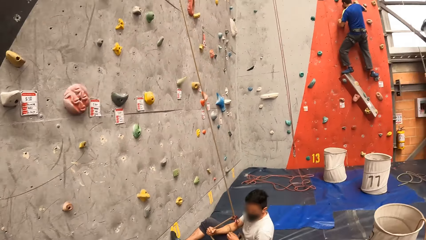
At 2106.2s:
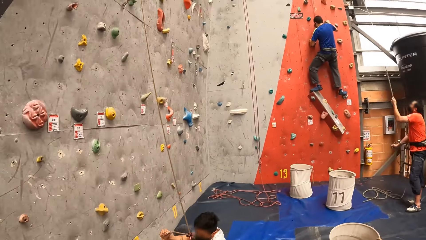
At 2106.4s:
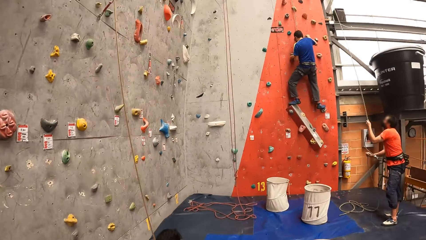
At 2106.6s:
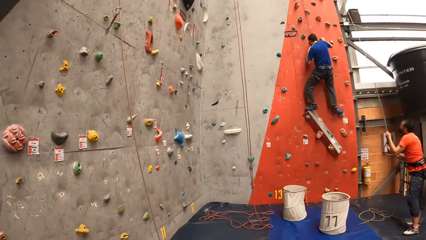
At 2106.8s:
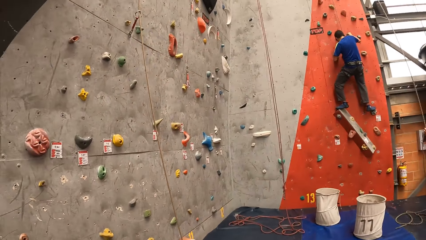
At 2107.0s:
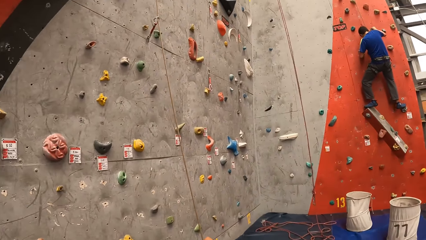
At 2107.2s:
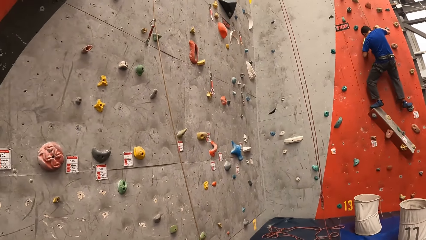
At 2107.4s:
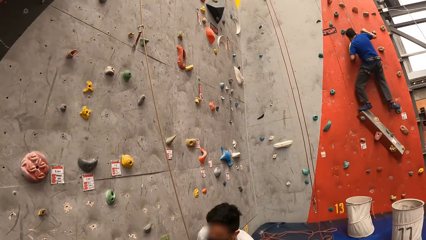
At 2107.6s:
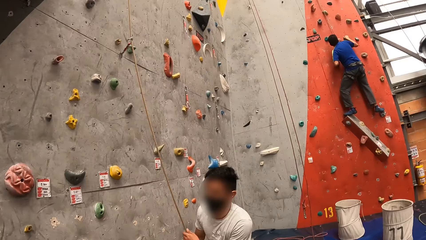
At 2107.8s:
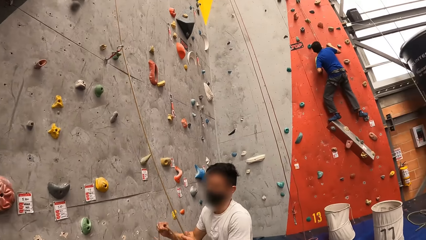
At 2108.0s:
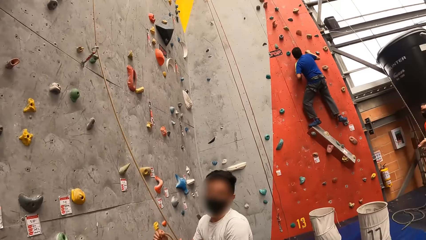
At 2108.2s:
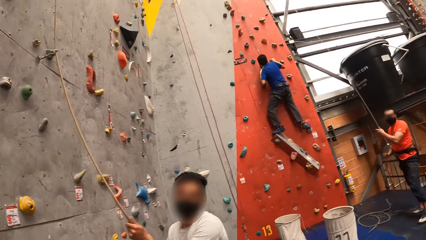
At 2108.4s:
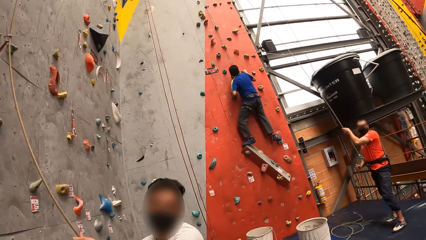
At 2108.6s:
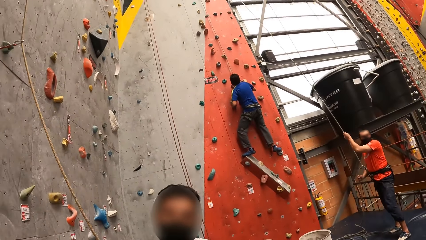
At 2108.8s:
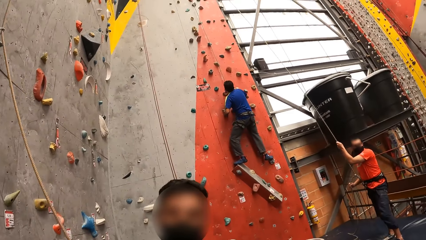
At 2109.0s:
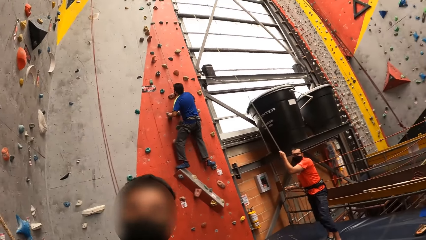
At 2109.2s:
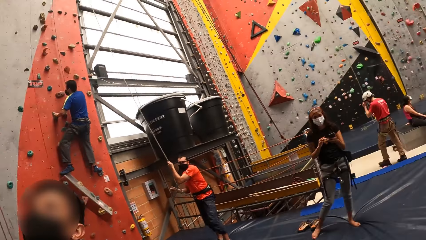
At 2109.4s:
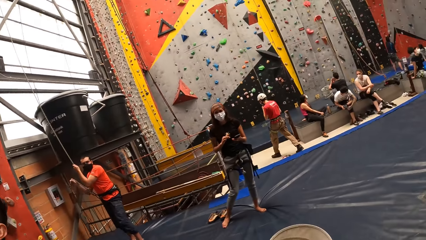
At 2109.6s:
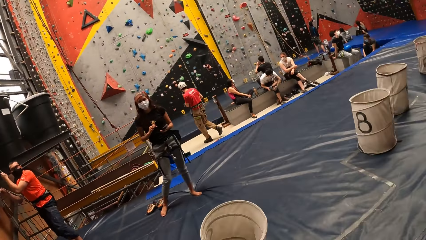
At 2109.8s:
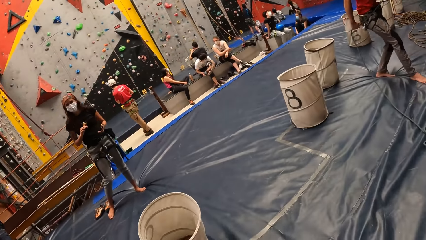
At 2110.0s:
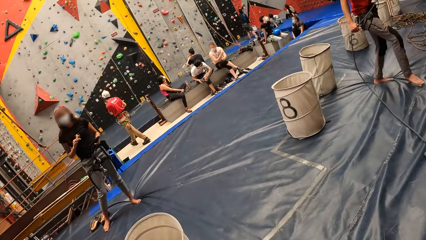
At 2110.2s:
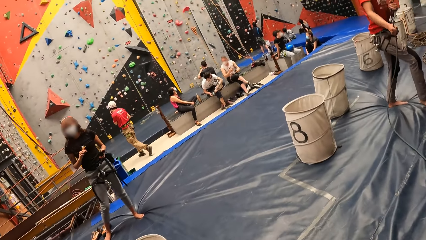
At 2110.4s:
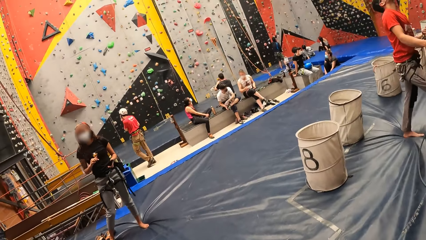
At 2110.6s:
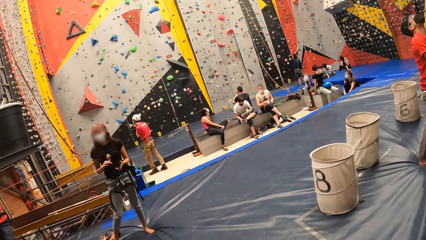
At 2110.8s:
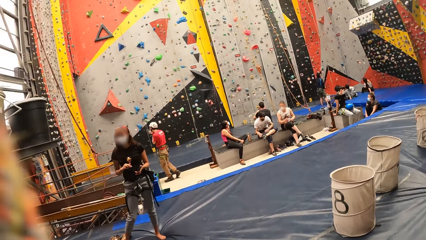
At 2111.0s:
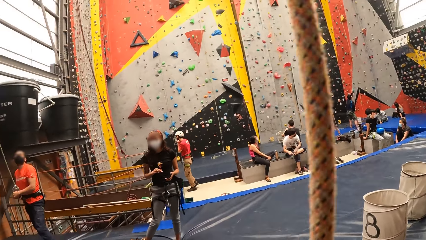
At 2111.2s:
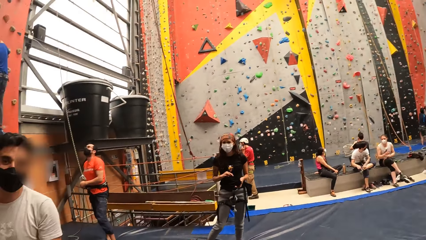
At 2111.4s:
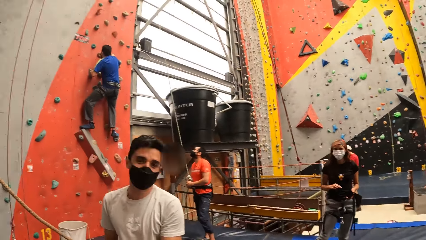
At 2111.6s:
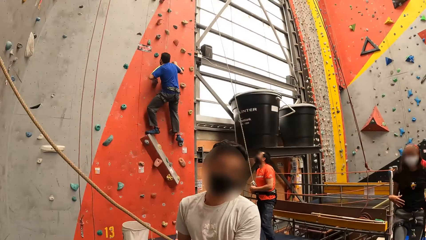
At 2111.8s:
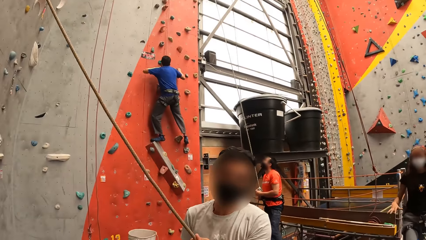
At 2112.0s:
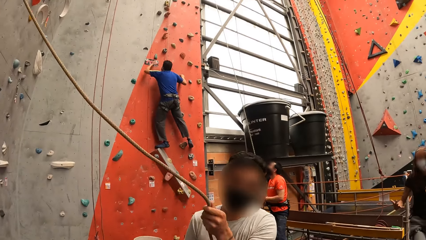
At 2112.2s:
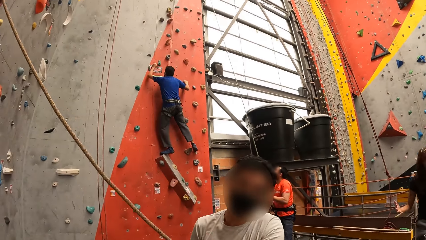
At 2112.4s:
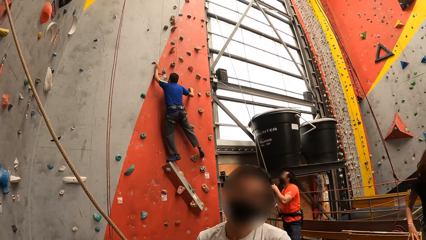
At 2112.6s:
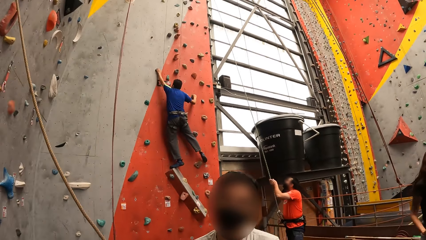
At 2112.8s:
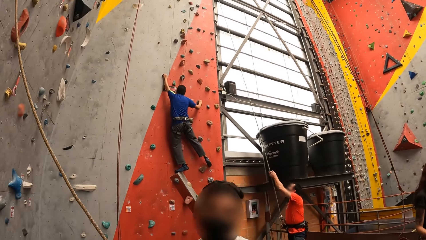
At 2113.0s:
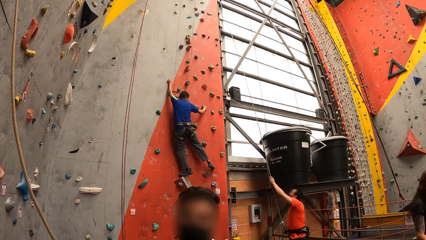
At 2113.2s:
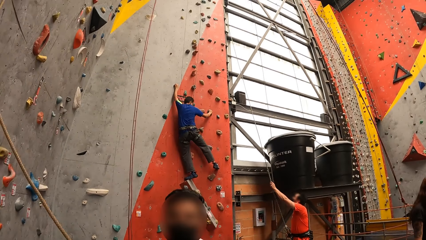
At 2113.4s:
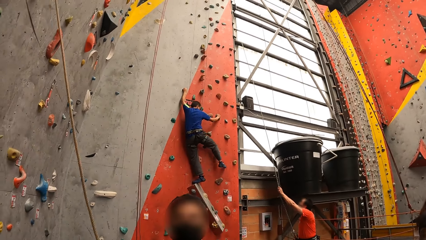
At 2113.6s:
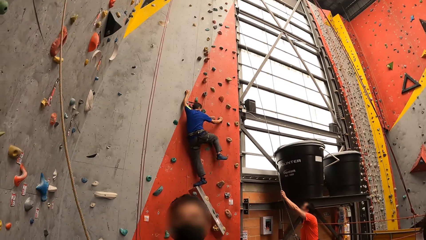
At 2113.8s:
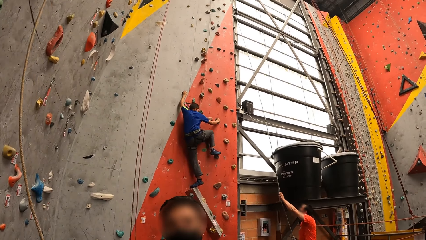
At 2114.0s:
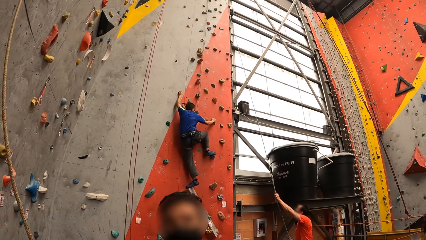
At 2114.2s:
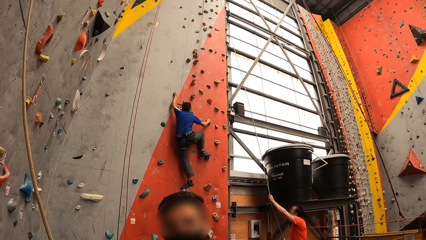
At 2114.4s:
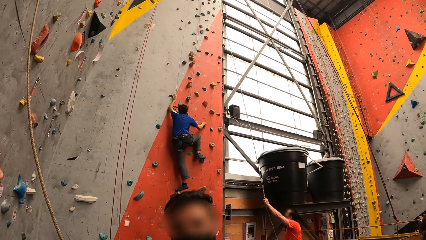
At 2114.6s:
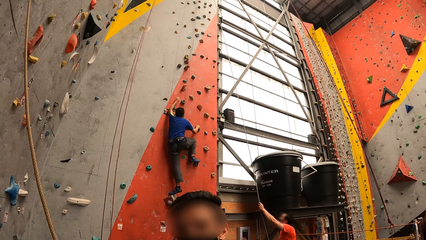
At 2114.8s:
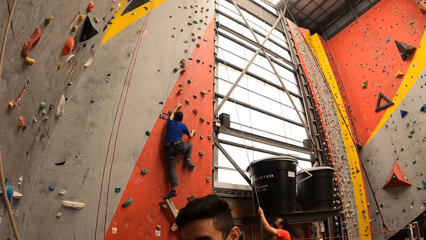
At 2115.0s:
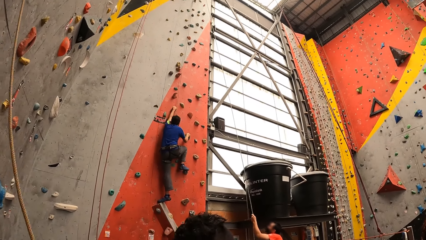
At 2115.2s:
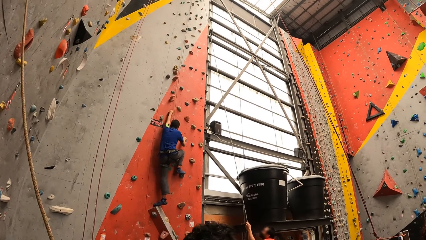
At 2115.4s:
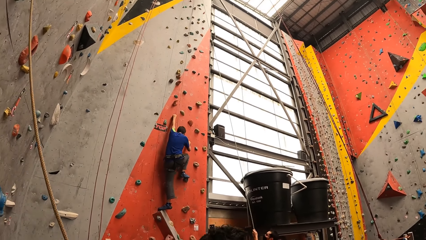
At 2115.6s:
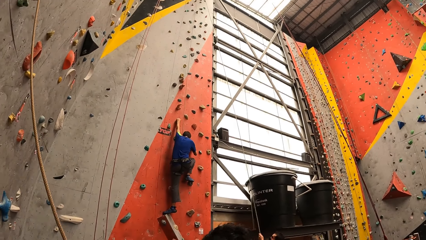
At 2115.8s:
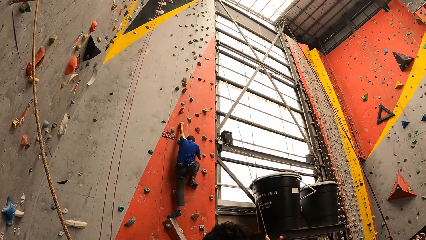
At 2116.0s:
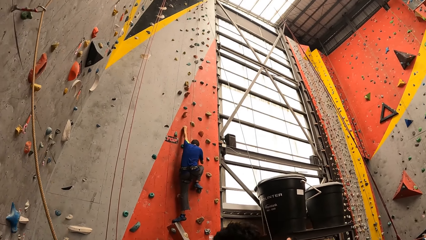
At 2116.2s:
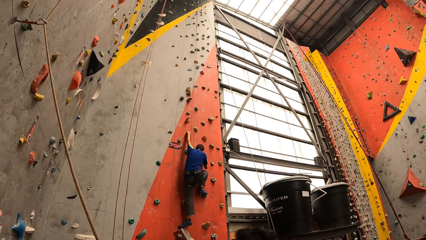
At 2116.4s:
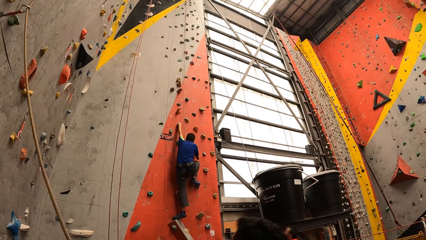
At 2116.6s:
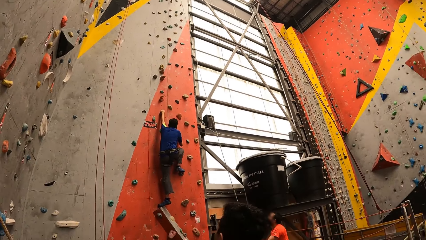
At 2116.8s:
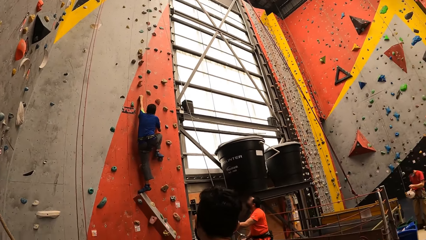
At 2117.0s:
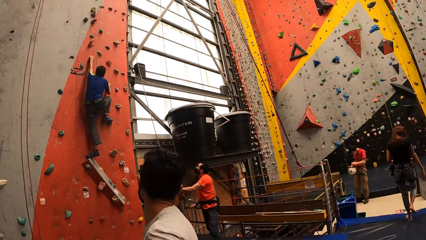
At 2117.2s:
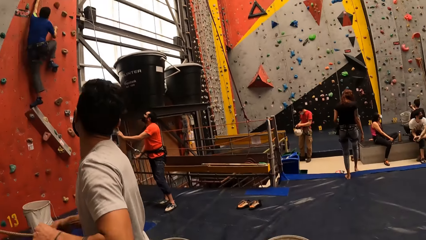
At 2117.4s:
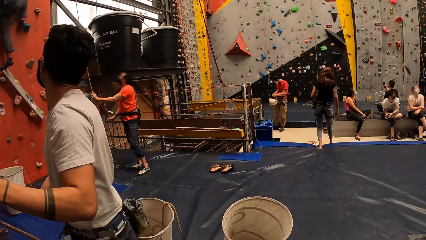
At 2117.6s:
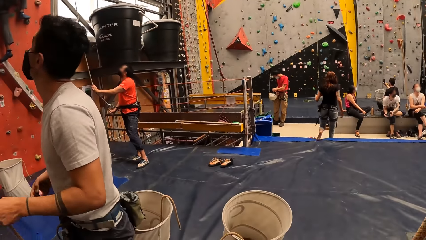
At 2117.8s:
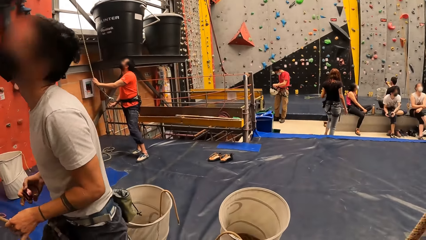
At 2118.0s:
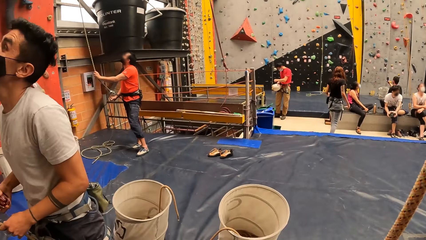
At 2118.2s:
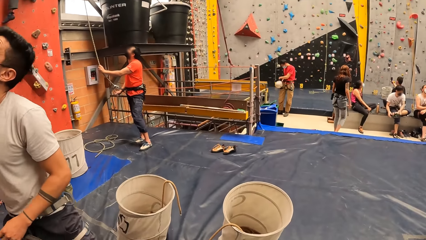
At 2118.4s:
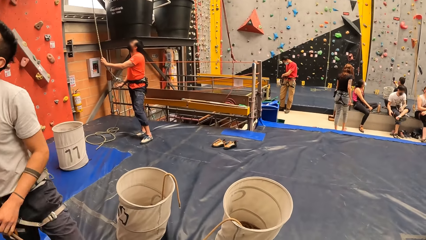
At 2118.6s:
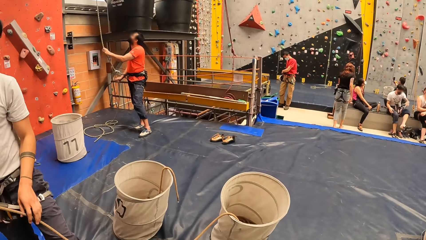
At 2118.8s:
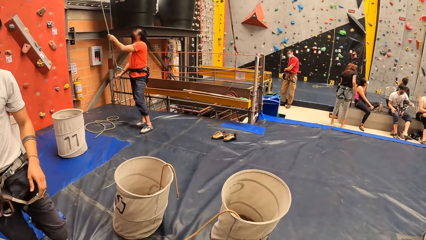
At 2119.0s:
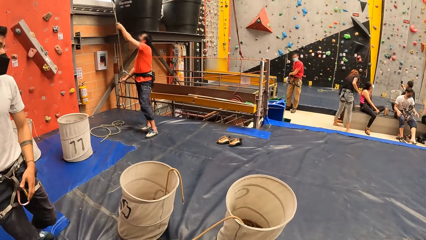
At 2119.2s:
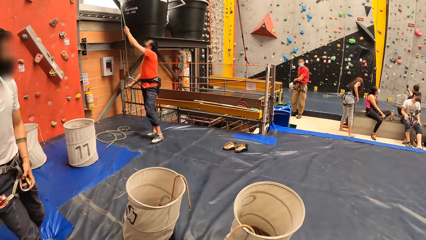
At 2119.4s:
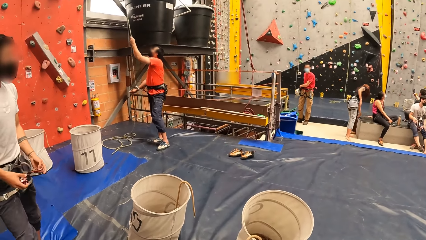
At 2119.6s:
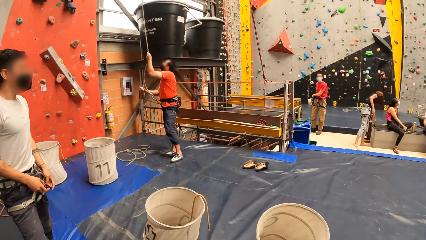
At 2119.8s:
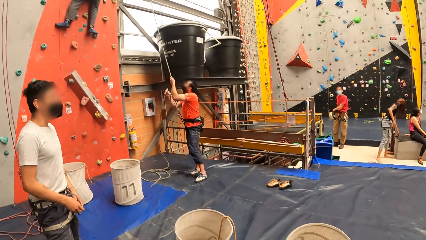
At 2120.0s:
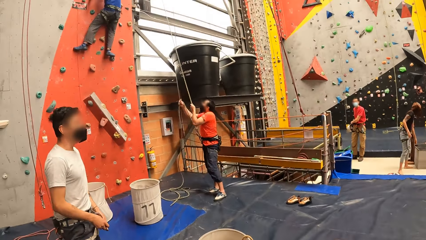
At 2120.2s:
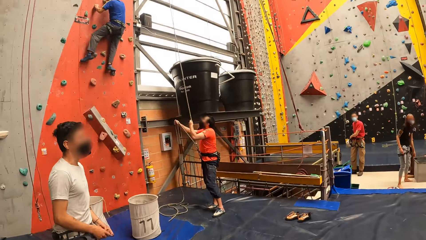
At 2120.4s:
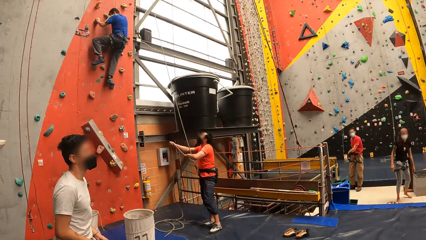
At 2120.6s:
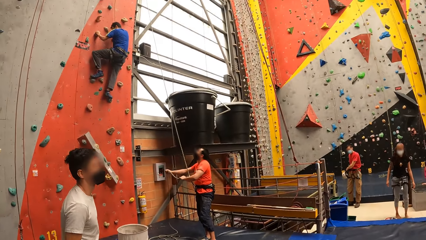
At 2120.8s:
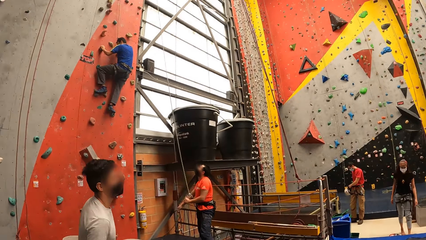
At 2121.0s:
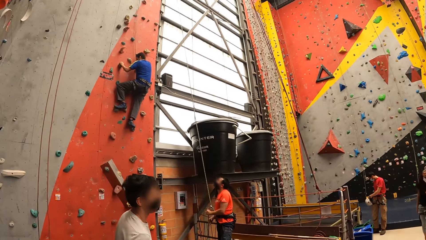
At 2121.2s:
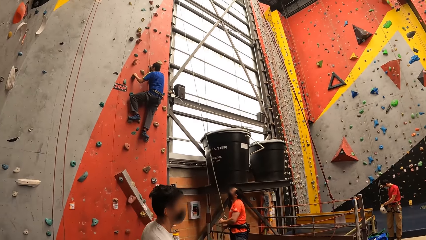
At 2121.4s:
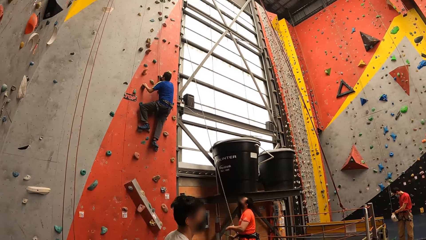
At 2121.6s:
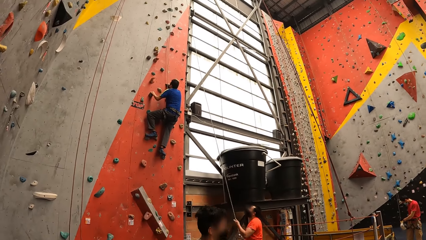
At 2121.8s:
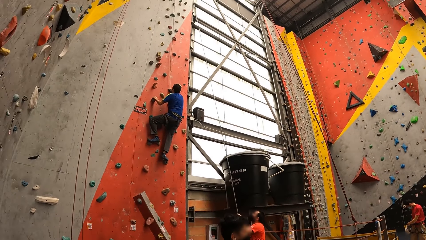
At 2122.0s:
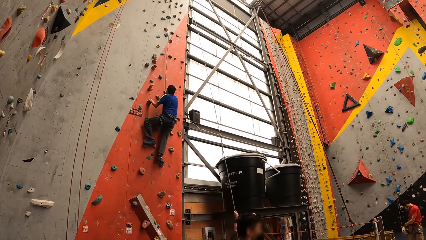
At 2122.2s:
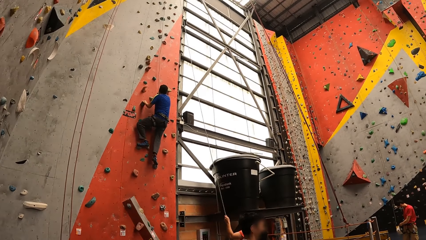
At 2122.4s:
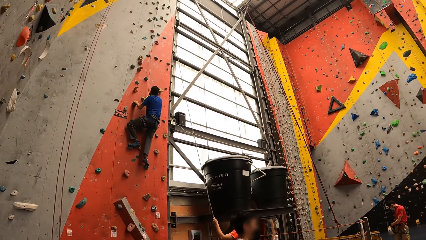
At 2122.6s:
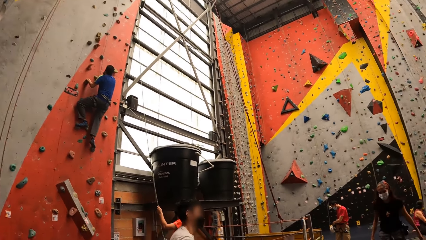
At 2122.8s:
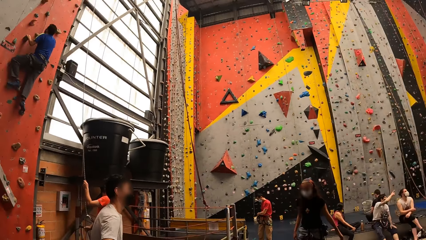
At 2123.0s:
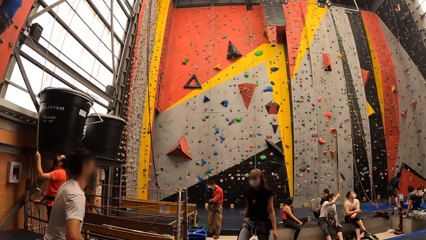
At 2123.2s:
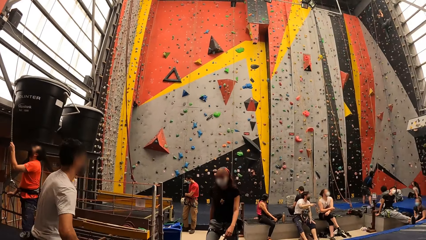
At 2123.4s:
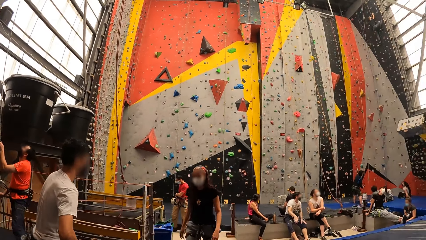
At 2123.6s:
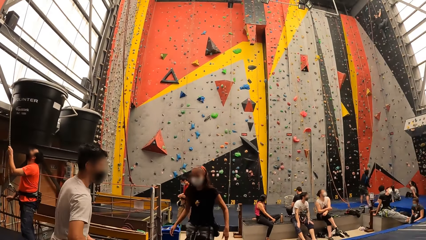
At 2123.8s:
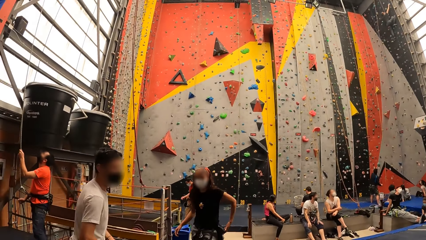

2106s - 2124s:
The camera wearer dialogues with a man. They interact with the man. They look around the indoor rock climbing wall.
